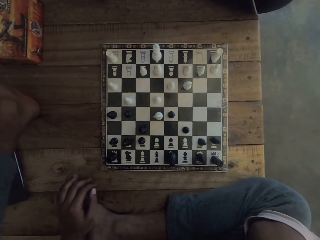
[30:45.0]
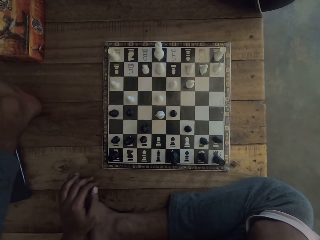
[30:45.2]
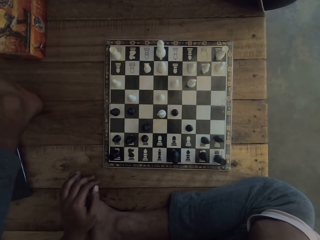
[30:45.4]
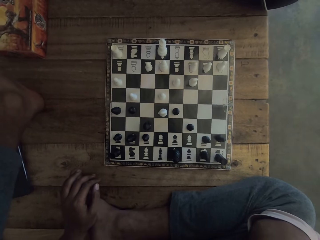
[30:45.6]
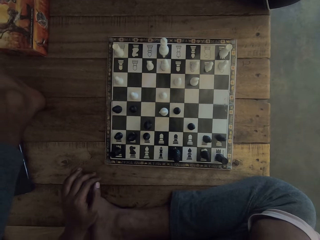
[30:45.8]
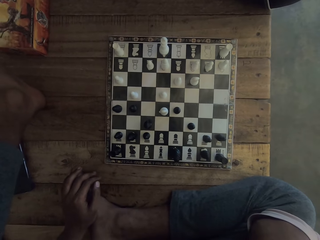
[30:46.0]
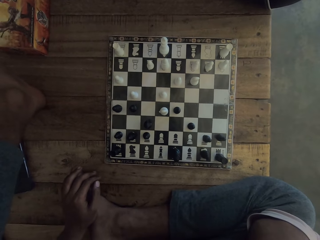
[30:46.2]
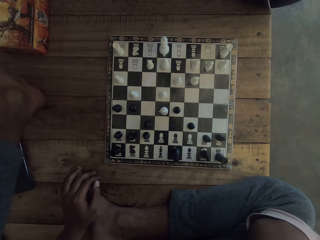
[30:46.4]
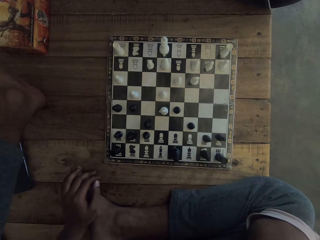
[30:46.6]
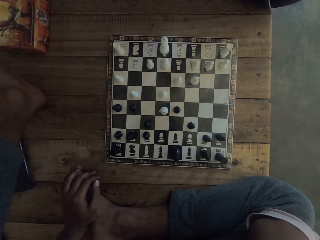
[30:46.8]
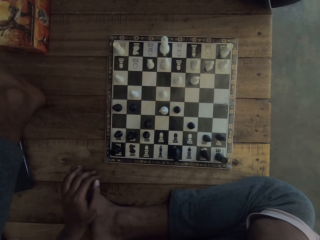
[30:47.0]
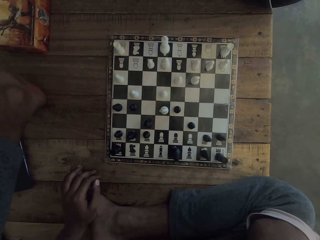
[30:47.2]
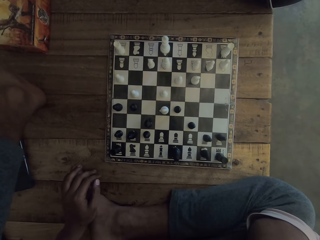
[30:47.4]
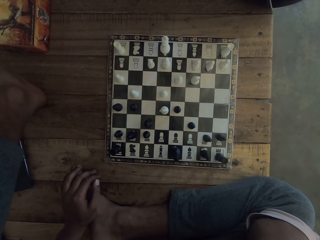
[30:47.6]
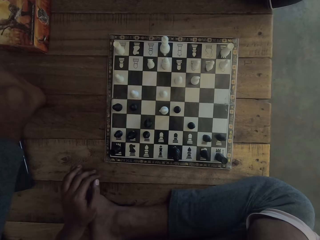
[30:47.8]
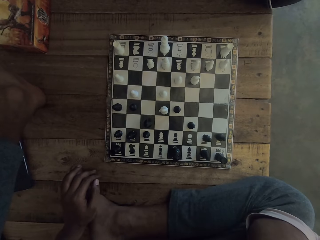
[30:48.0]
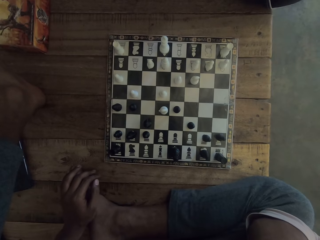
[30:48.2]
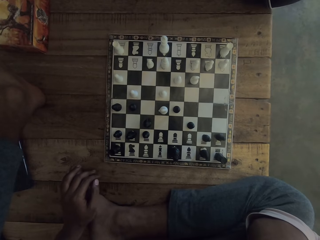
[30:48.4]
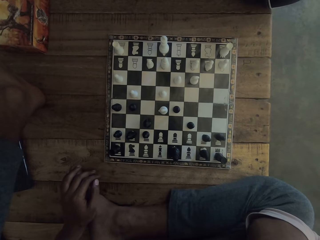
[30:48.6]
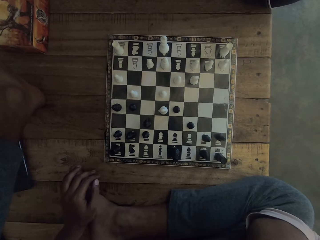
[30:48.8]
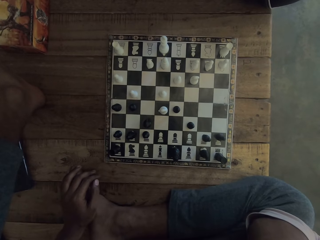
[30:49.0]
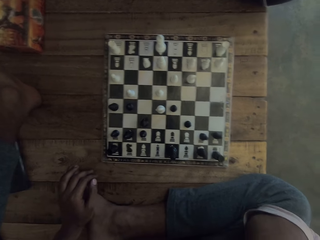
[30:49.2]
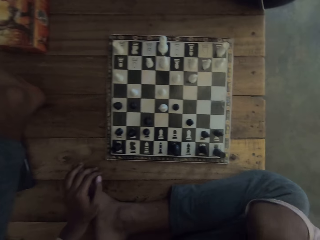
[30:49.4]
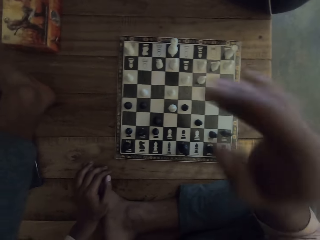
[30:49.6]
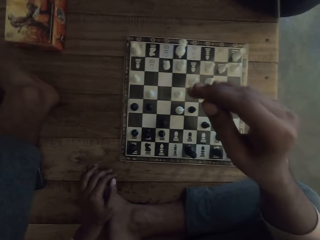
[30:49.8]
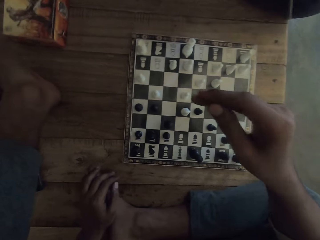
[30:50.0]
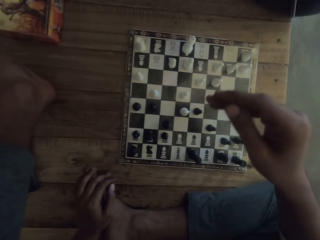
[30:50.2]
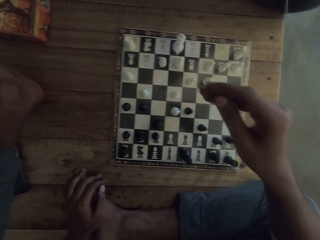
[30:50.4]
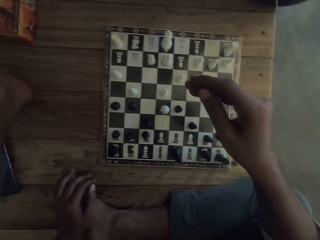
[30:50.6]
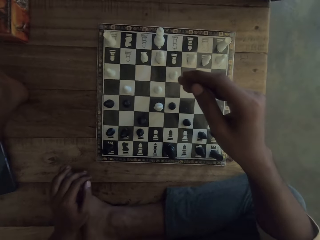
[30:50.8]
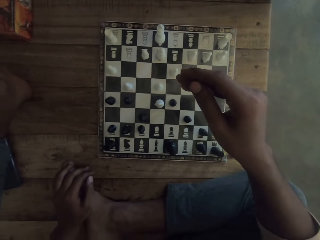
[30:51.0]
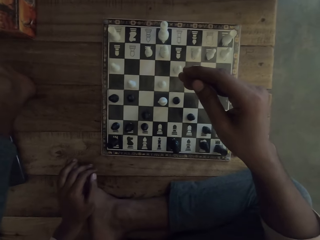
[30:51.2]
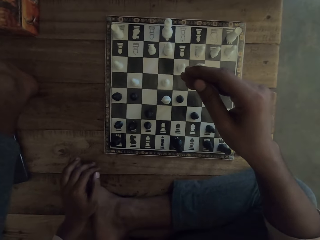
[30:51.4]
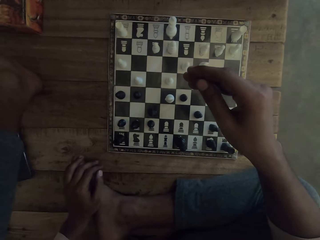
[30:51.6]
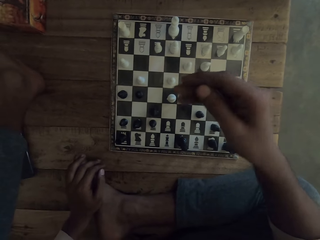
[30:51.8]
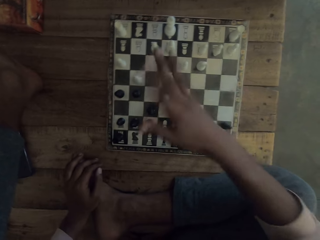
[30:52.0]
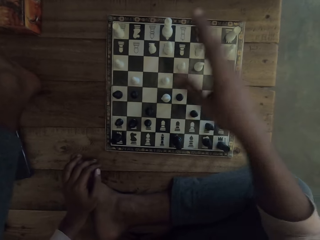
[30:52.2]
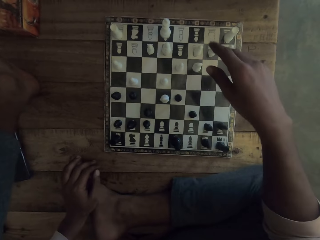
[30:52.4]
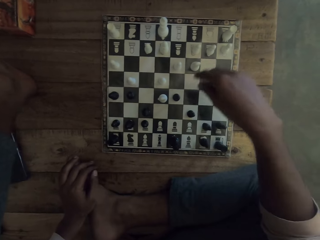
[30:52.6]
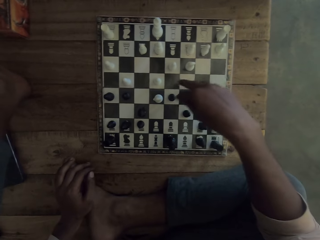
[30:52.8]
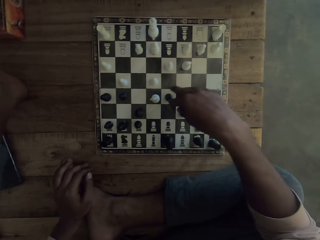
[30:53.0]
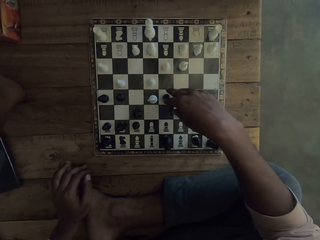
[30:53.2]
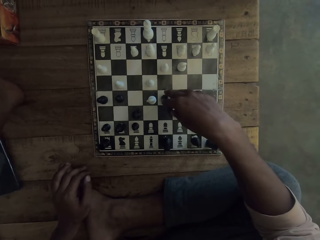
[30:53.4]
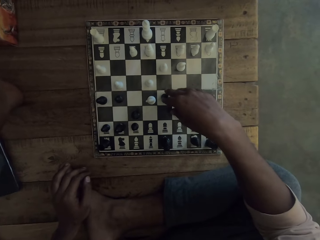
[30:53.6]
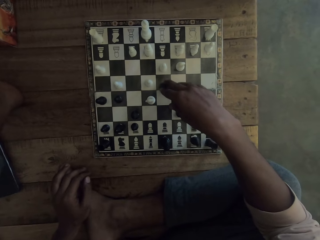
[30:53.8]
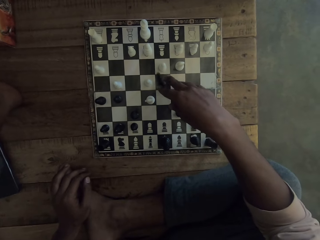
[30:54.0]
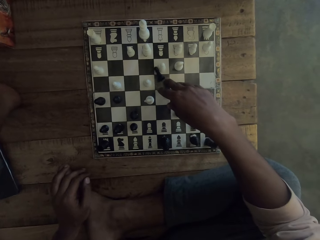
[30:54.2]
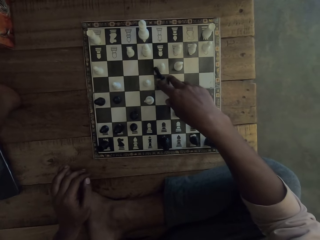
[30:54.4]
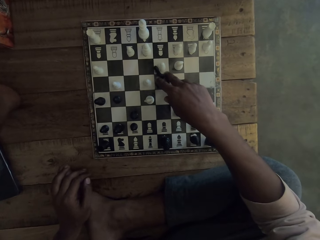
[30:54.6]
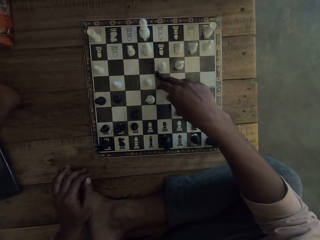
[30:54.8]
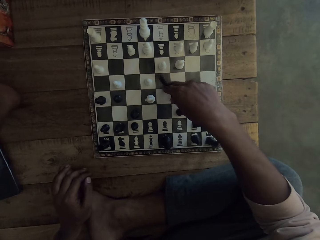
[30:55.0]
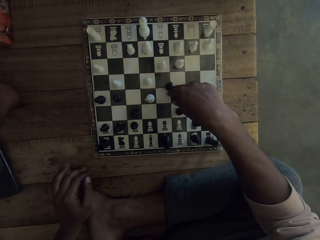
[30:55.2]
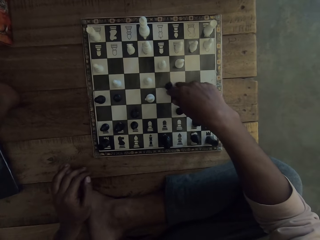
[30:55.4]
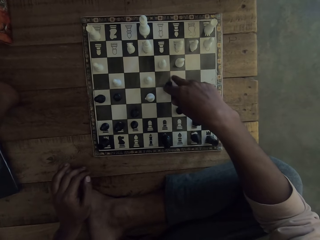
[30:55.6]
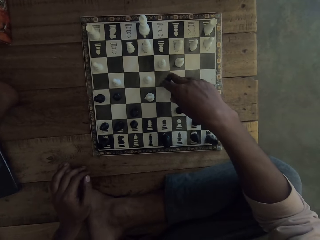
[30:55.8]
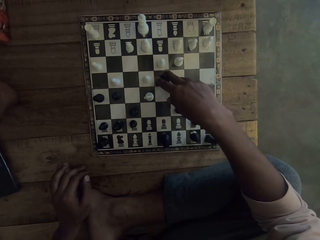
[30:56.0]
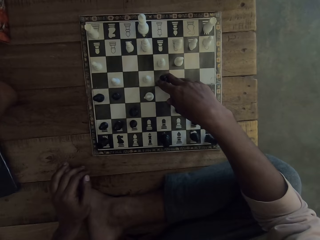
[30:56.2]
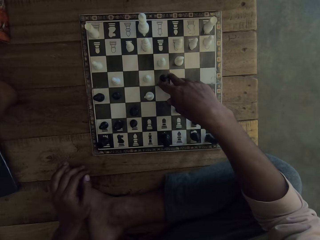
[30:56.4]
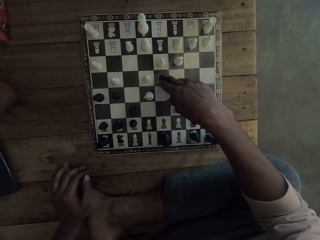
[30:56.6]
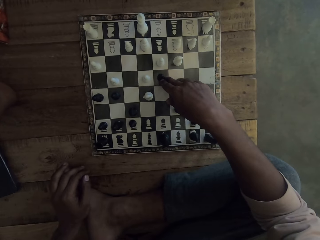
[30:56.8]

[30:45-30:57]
The camera wearer looks at a chessboard on a table. They put down a hand from a chin. They move a hand on the chessboard. They move a chess piece on the chessboard with a hand on the table. They play the game.

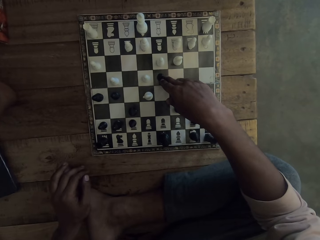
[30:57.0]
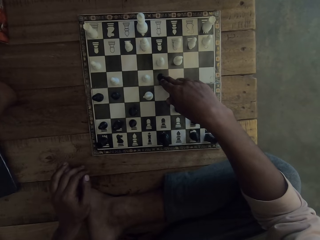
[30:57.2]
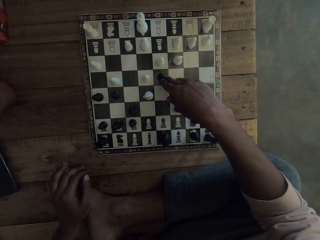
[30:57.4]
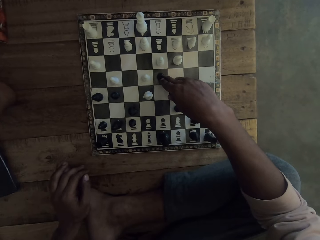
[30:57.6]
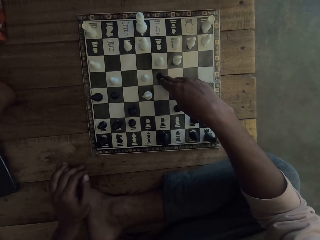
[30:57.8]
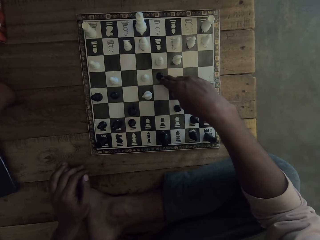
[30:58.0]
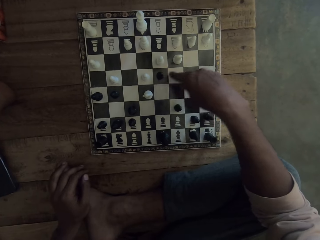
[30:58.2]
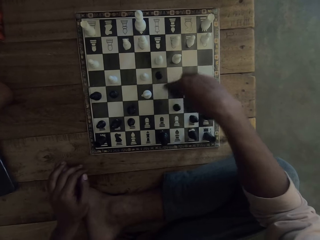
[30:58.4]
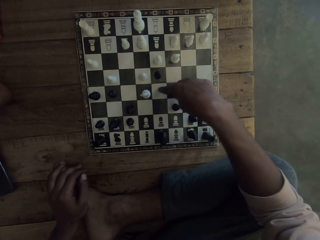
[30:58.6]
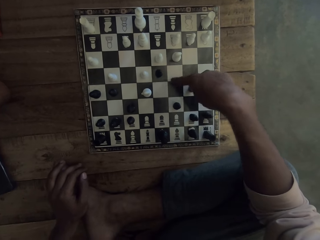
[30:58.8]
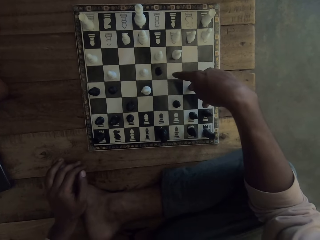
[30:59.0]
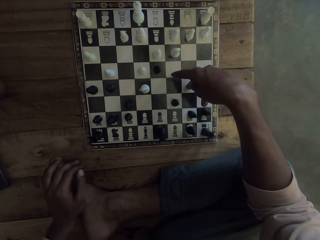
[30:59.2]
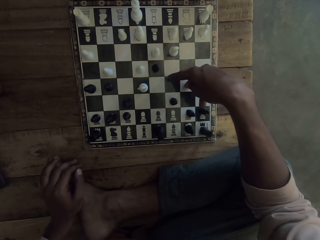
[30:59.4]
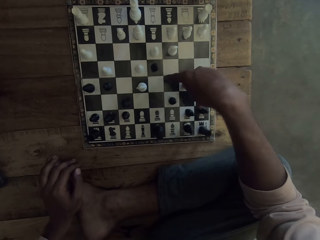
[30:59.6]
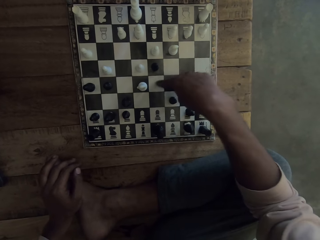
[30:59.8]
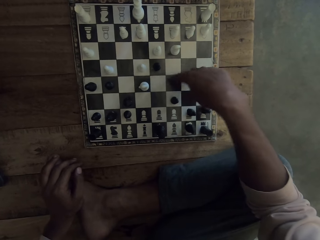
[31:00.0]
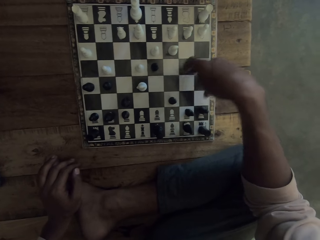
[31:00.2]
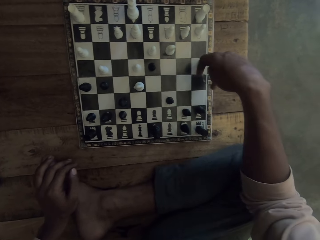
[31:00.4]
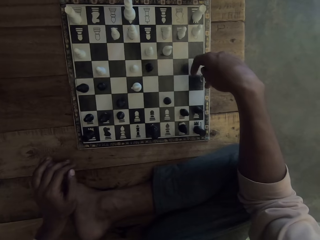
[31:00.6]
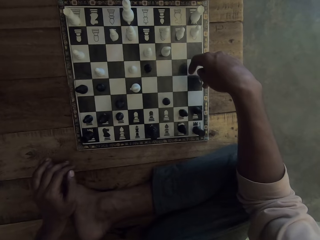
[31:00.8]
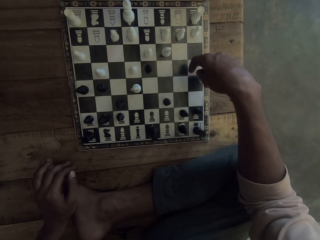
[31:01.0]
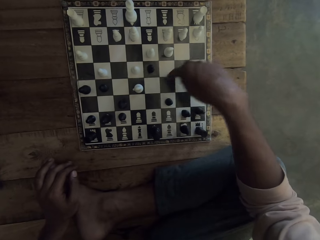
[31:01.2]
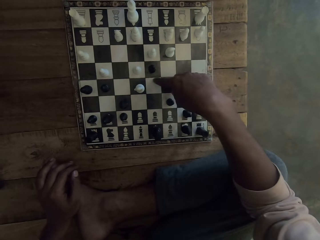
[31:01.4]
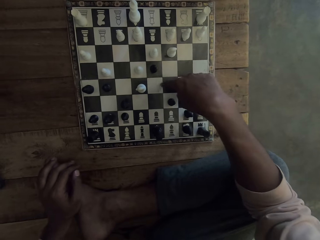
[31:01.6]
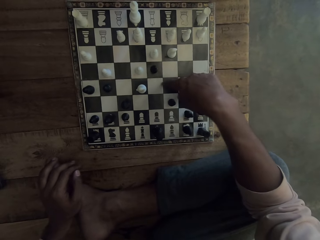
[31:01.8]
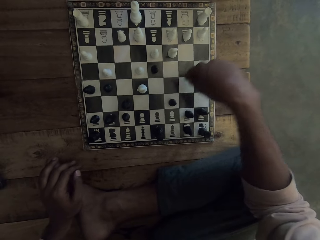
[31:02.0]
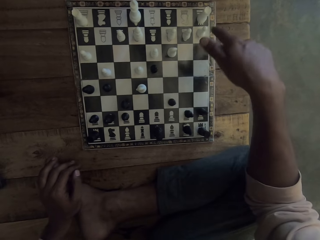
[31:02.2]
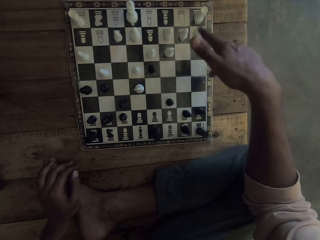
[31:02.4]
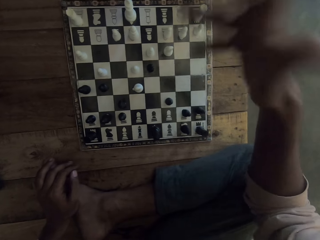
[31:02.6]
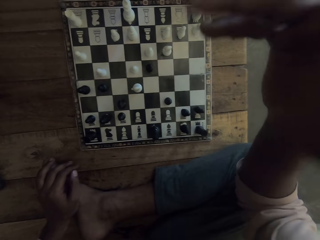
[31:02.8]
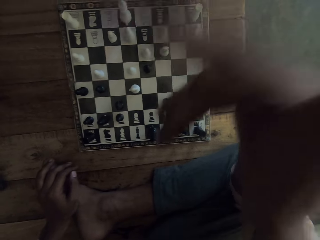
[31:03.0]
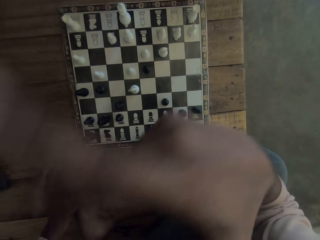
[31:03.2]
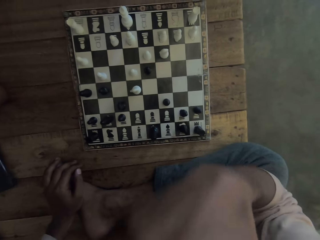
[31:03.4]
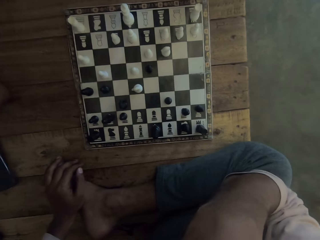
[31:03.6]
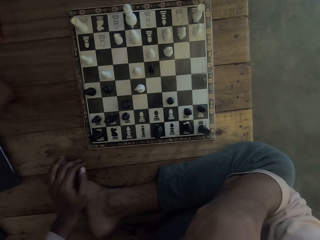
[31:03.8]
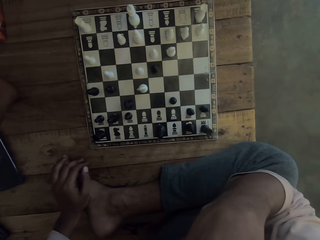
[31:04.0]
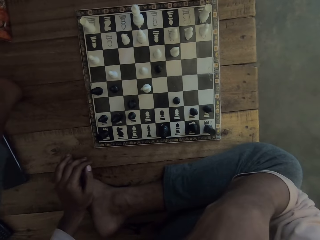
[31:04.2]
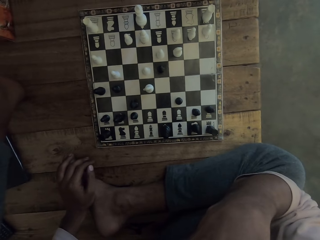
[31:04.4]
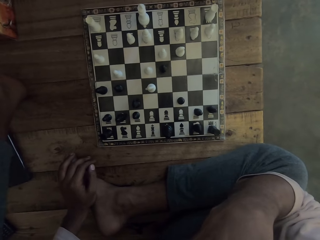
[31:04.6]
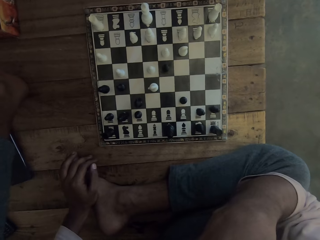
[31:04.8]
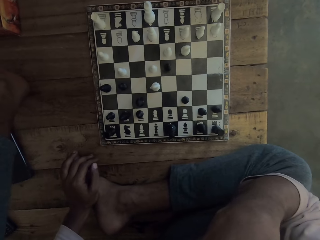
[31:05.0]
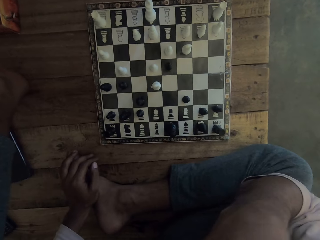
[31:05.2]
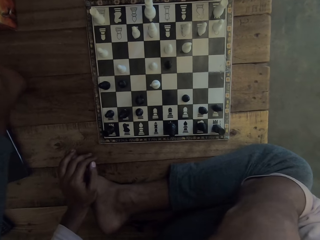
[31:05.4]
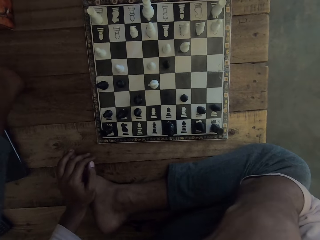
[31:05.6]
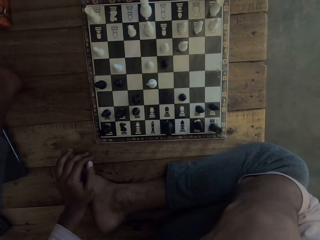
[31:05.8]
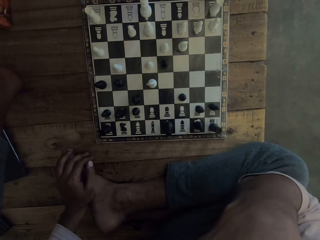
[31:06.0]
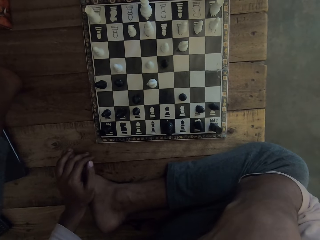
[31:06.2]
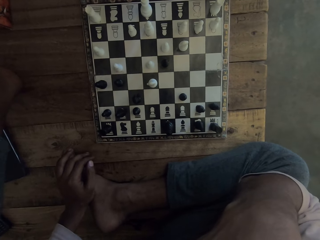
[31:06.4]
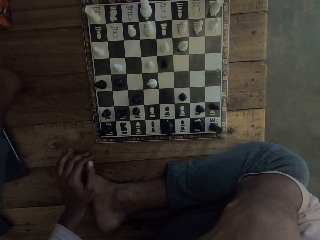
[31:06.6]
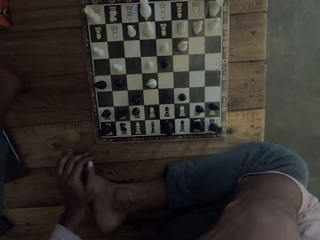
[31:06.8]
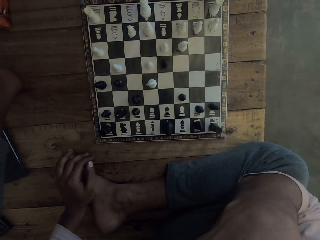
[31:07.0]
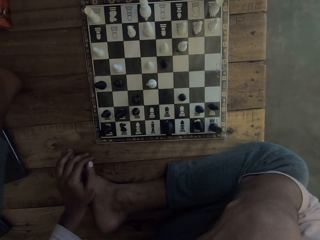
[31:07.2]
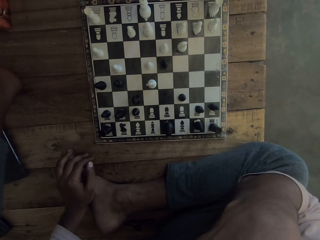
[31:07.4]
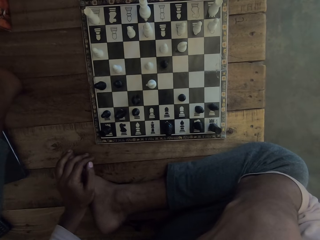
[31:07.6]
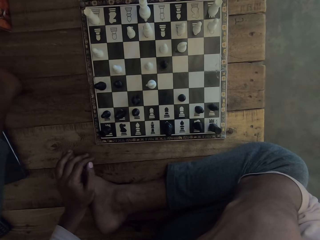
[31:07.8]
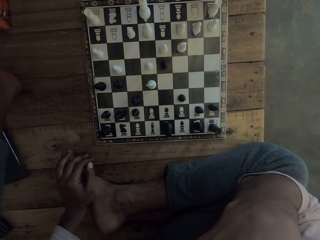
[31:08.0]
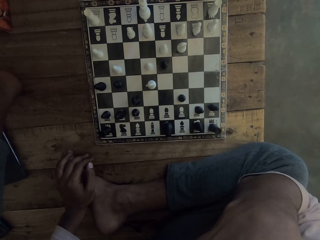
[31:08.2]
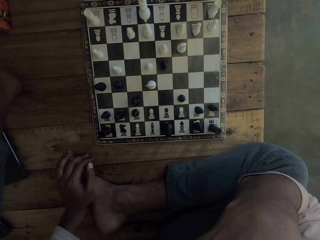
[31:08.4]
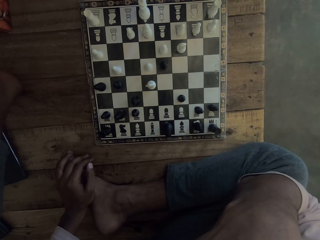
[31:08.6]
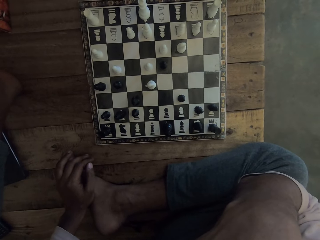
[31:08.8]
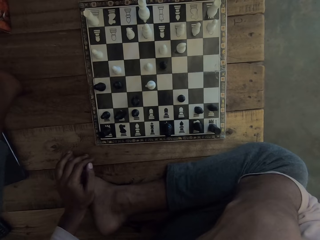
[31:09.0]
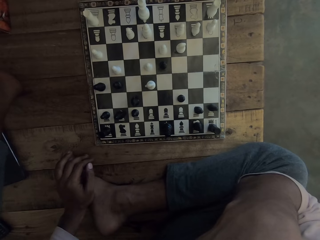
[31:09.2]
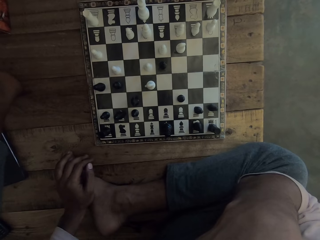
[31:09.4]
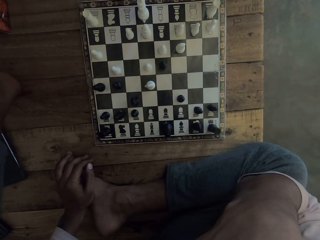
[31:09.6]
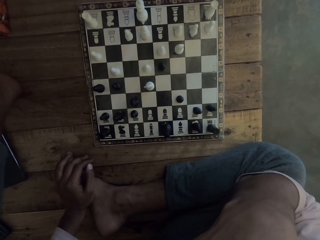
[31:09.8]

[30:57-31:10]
The camera wearer holds a chess piece on a chessboard with a hand on a table. They tap the chessboard with a hand. They lift up a hand from the chessboard on the table. They look at the chessboard on the table.
